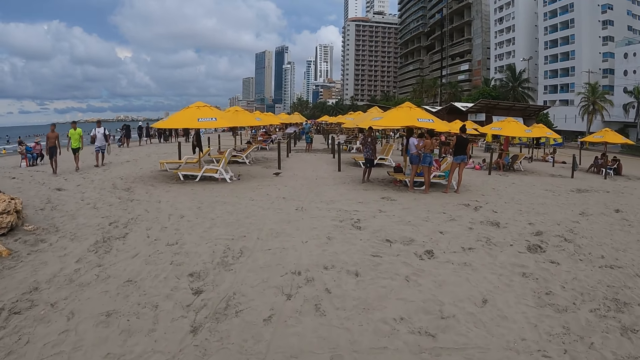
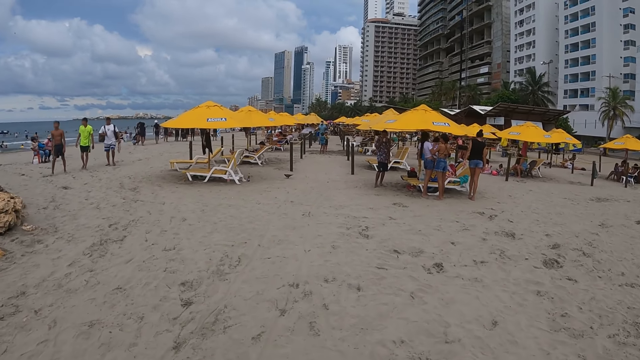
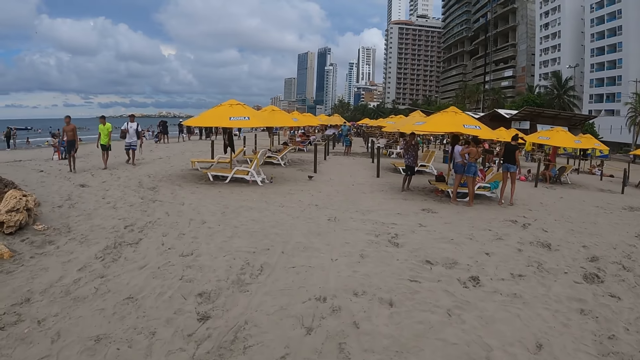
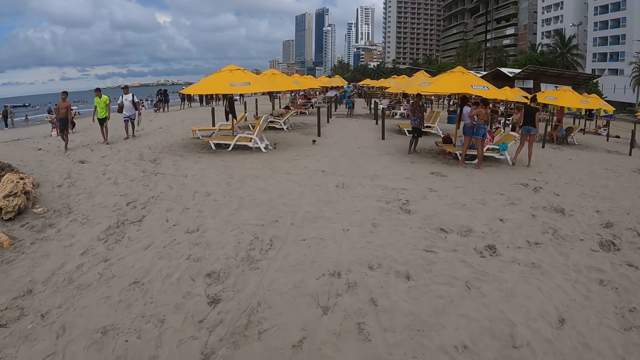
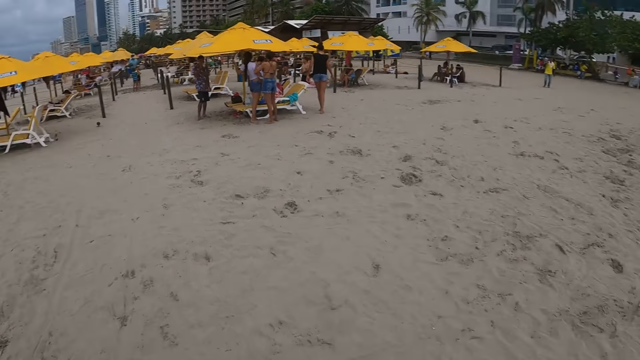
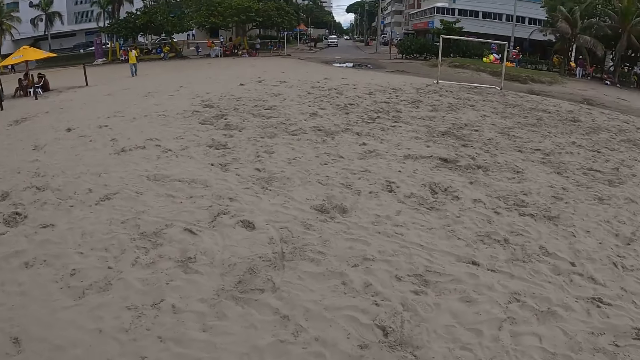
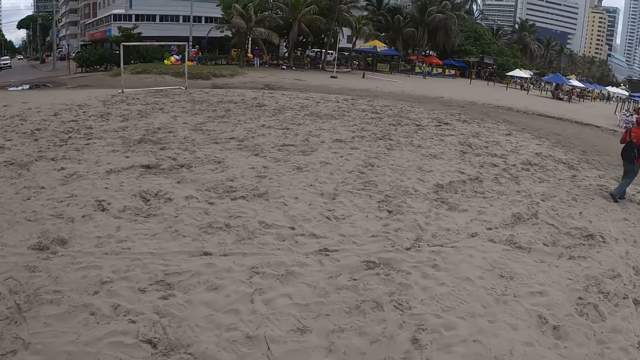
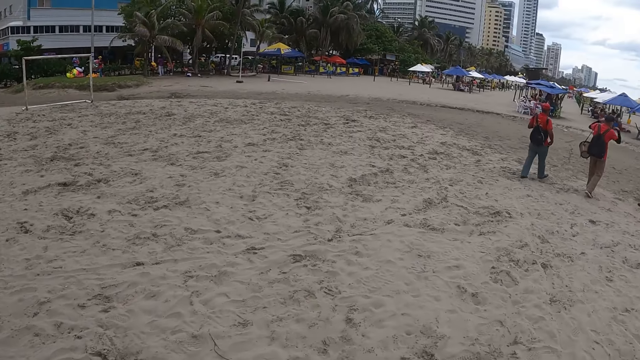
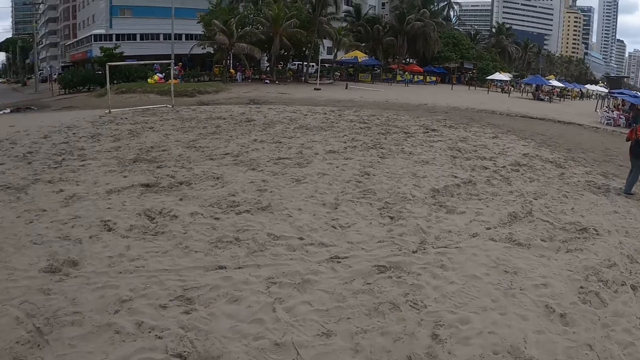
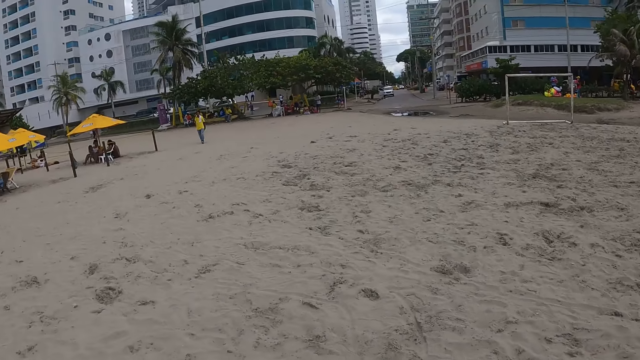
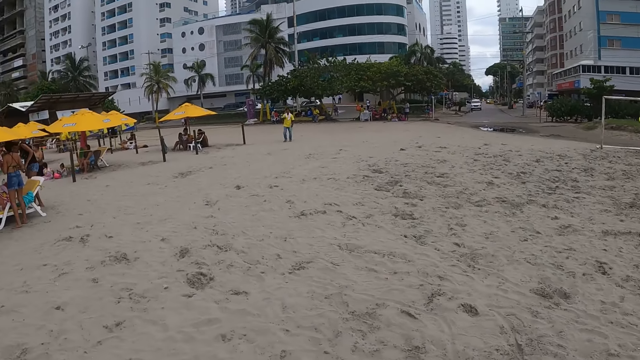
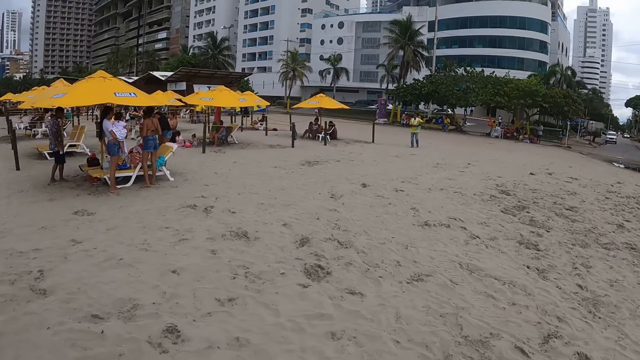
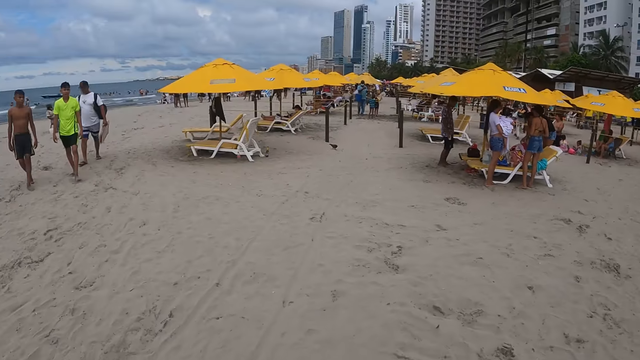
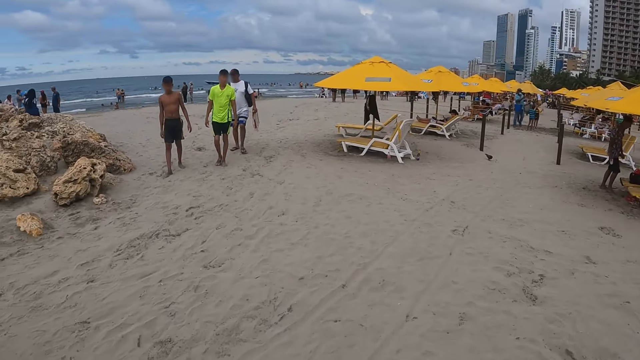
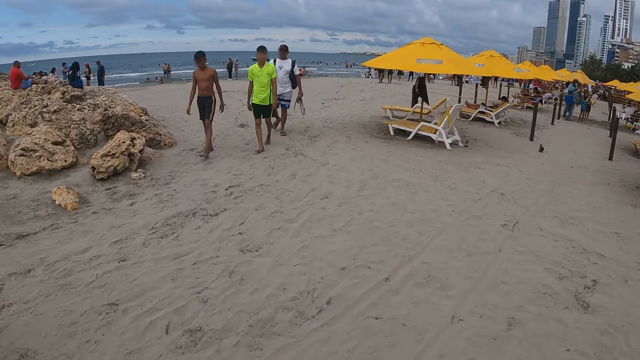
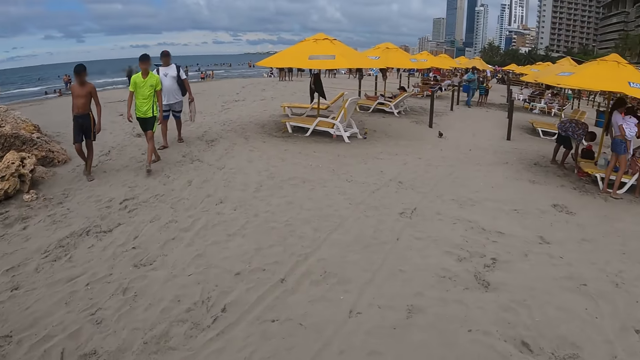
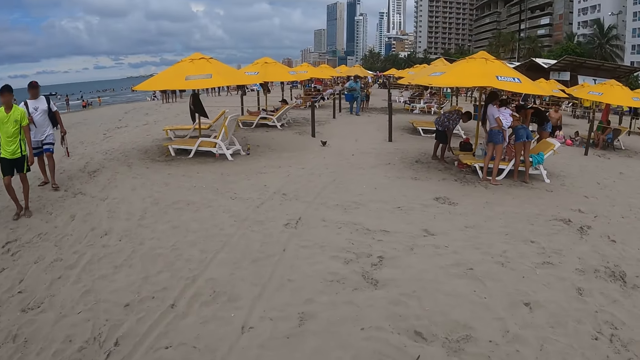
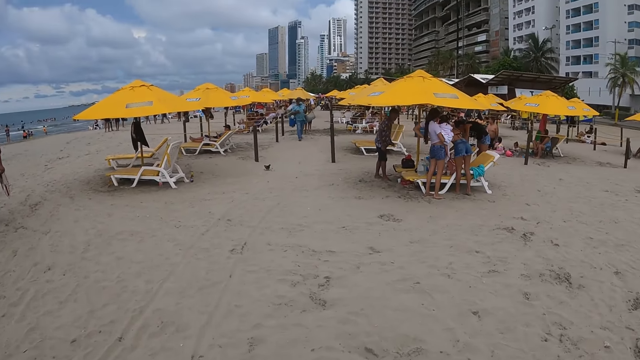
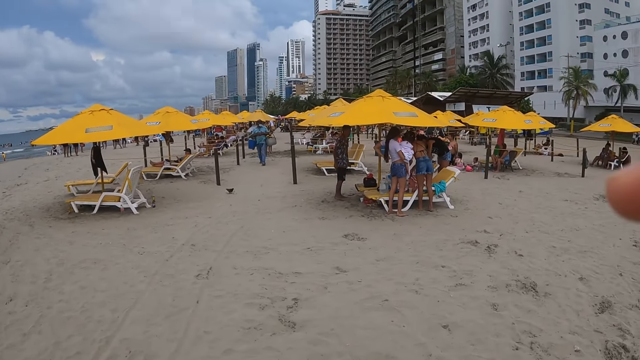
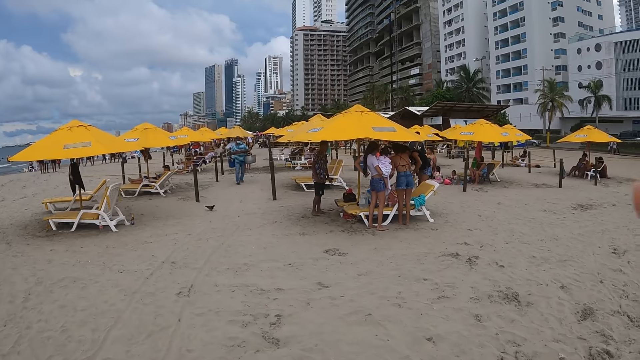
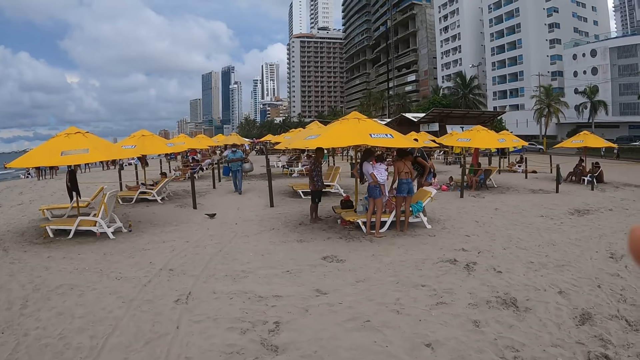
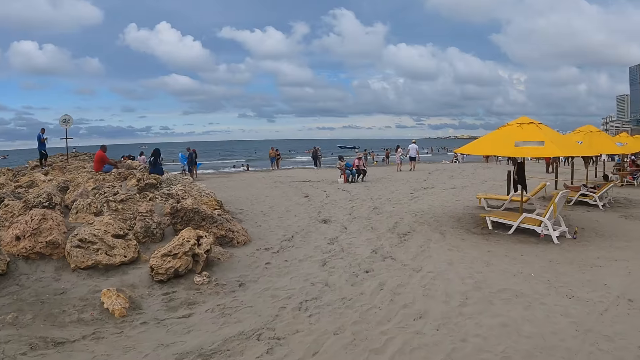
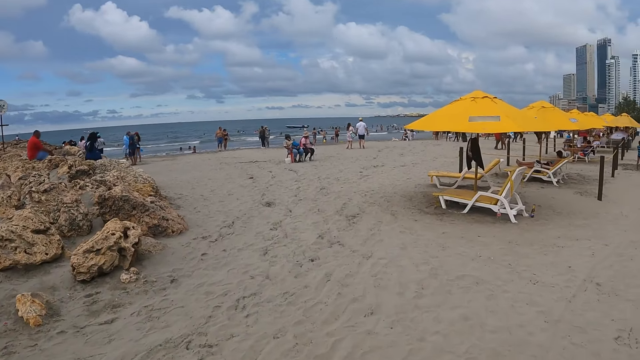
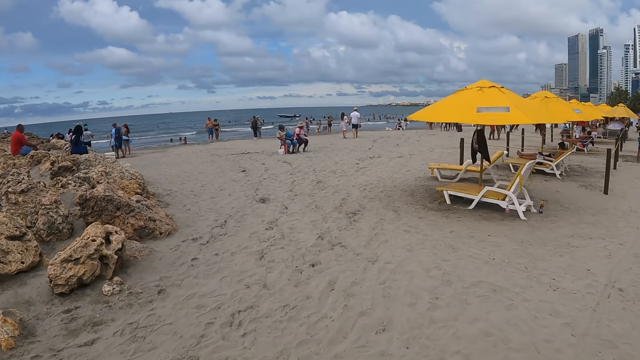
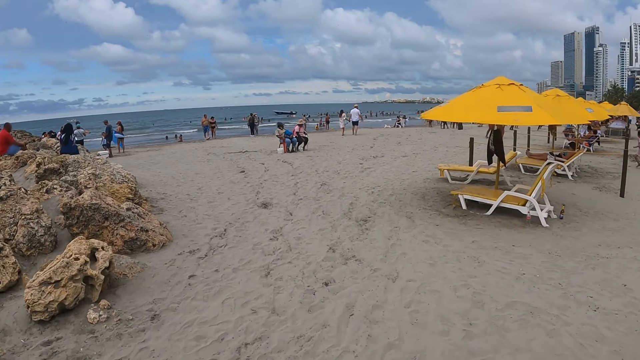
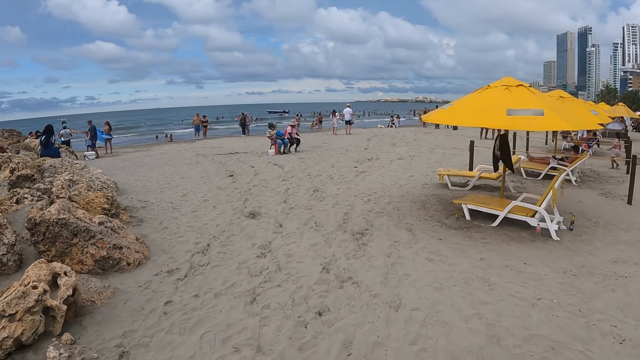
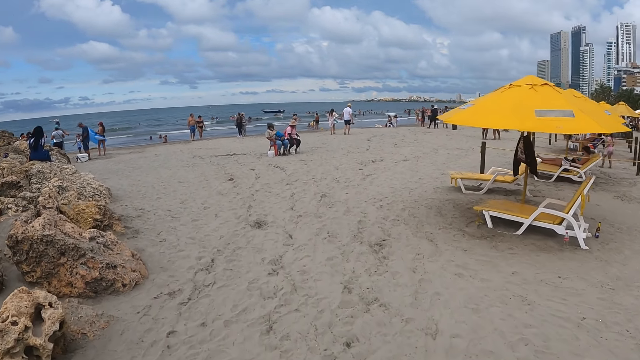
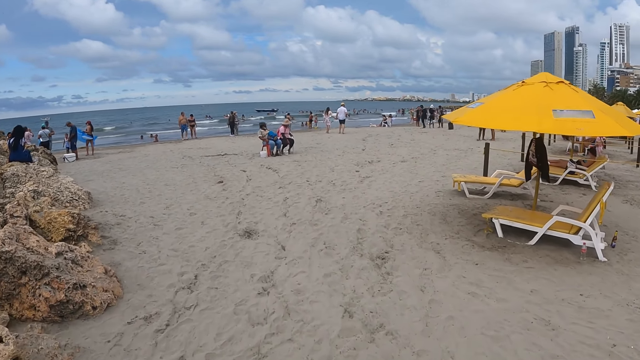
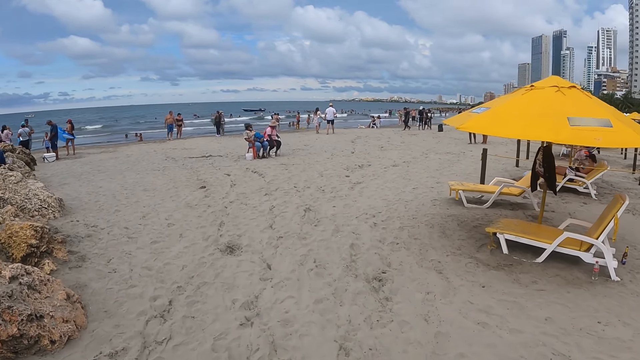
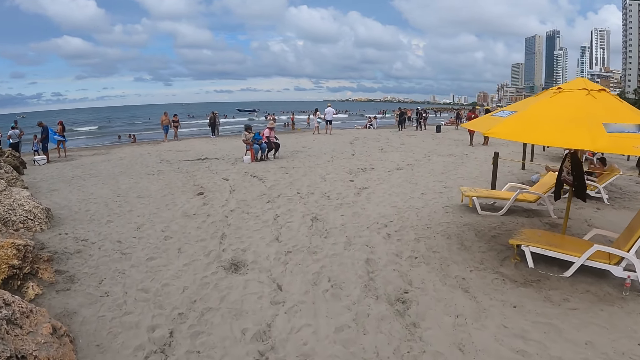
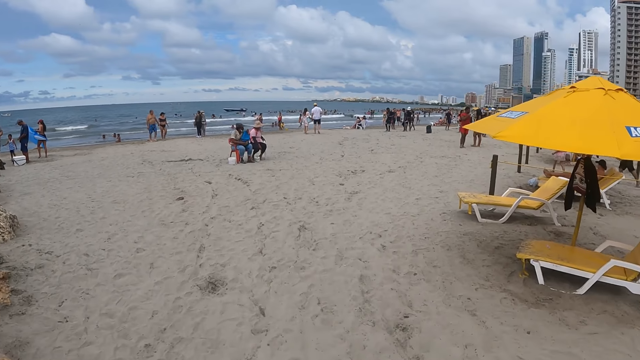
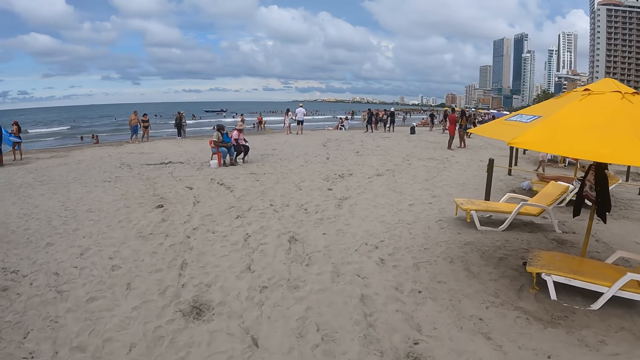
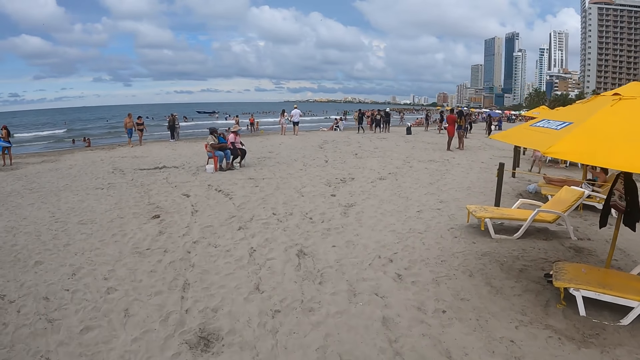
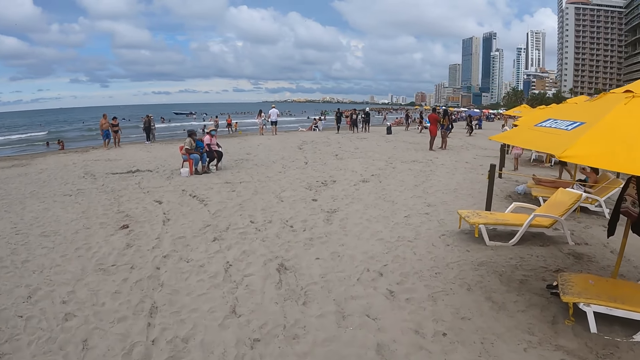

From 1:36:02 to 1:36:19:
The camera wearer looks around. They turn around. They adjust the camera. They walk along the beach.

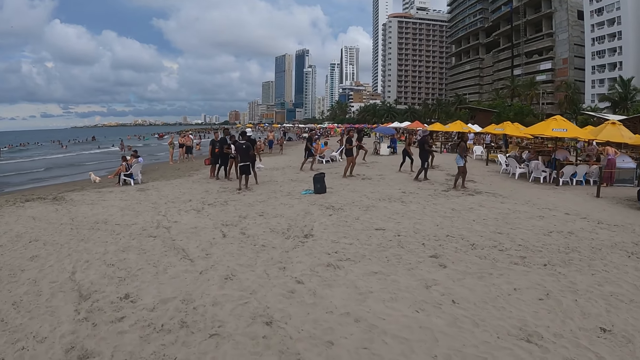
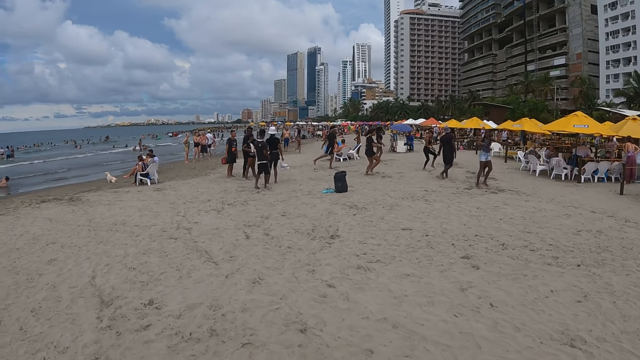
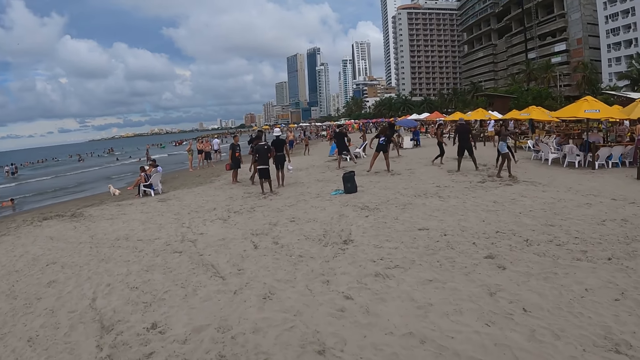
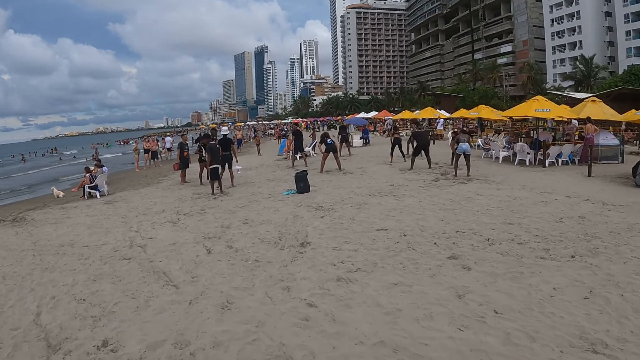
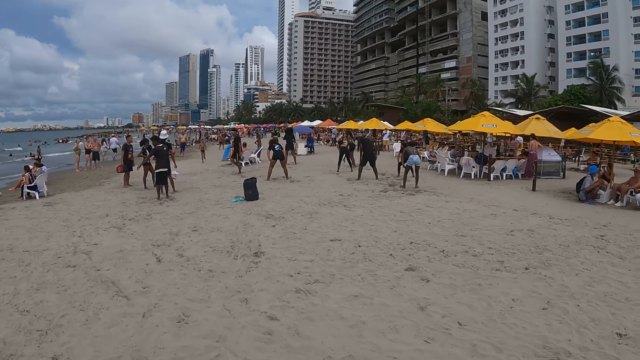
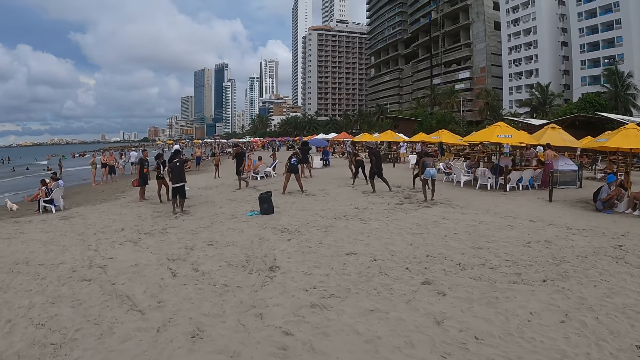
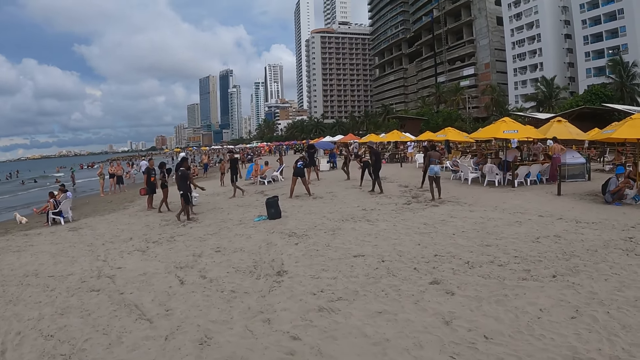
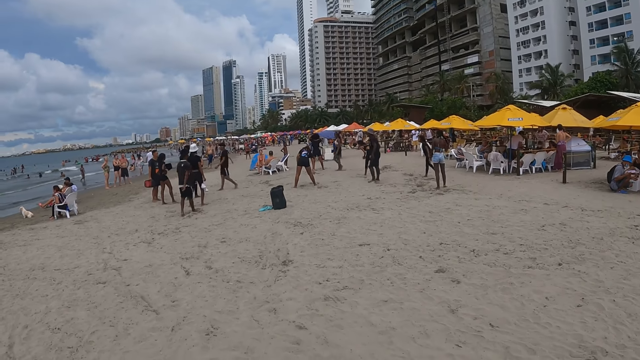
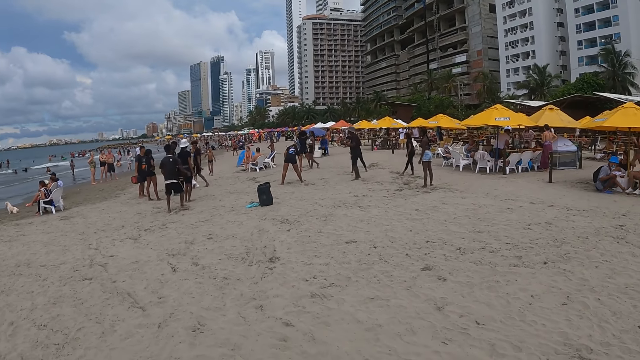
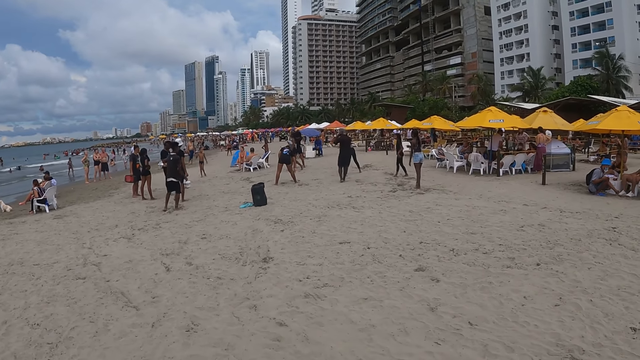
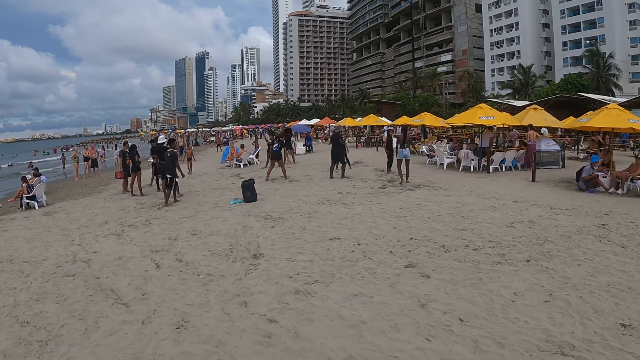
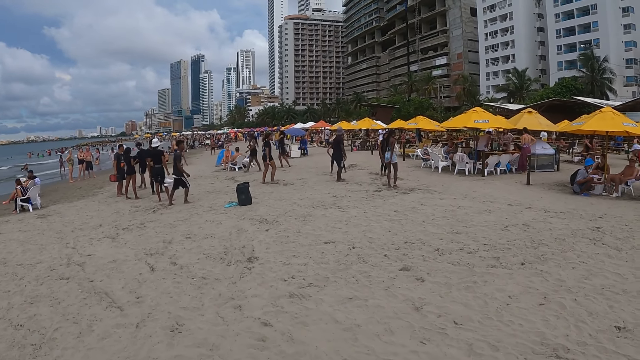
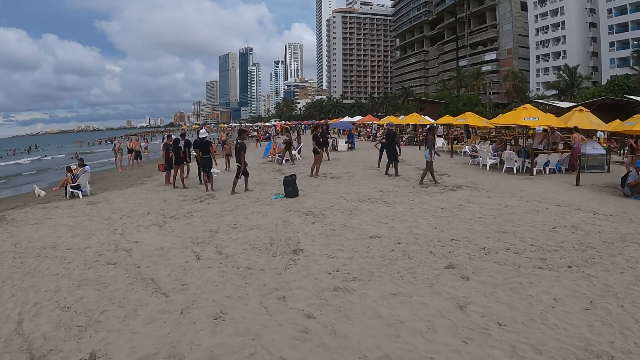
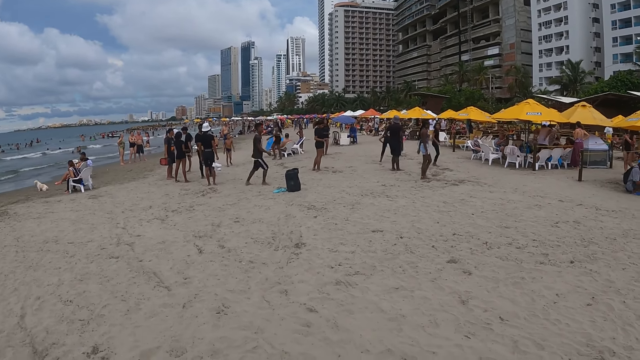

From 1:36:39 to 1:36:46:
The camera wearer looks around.
